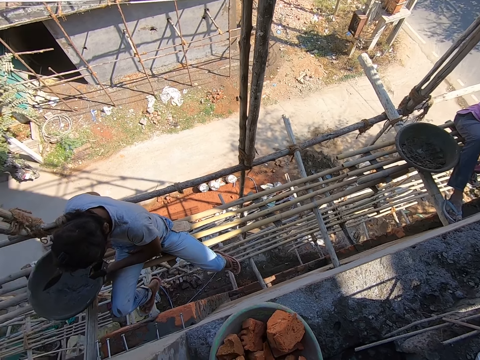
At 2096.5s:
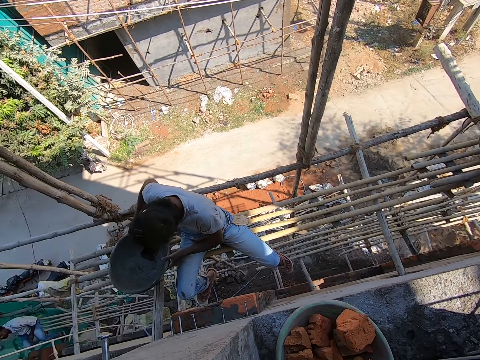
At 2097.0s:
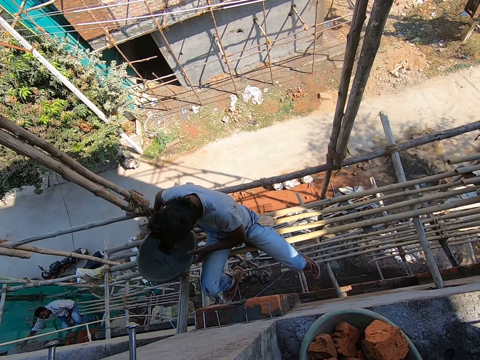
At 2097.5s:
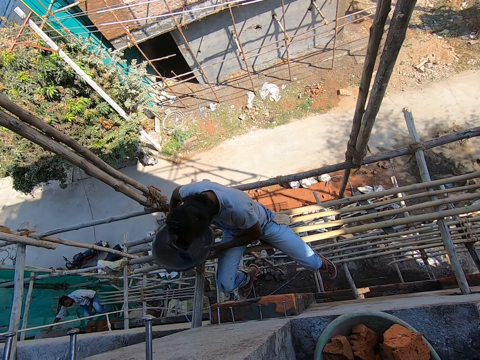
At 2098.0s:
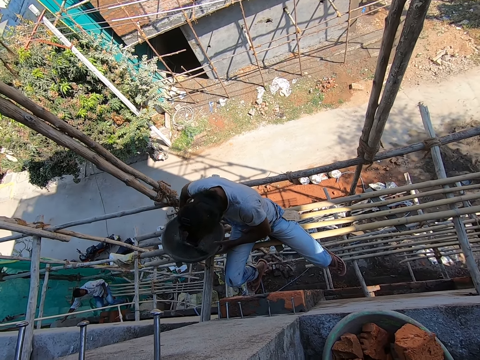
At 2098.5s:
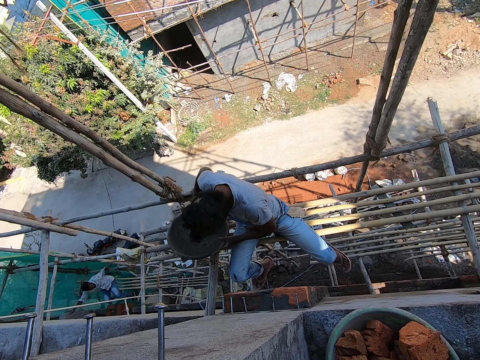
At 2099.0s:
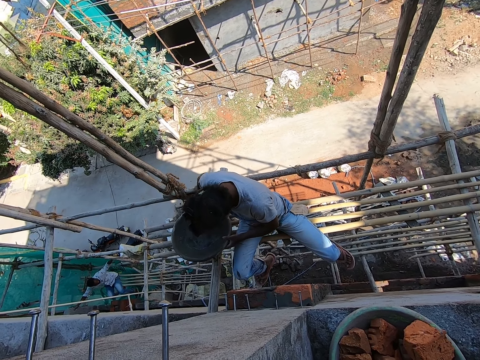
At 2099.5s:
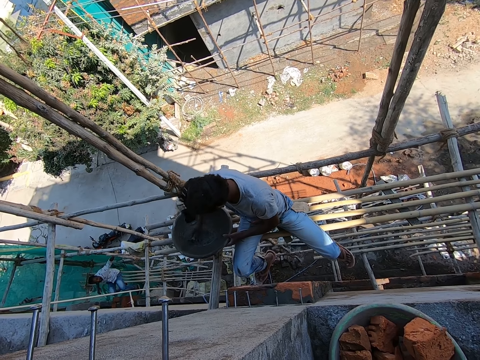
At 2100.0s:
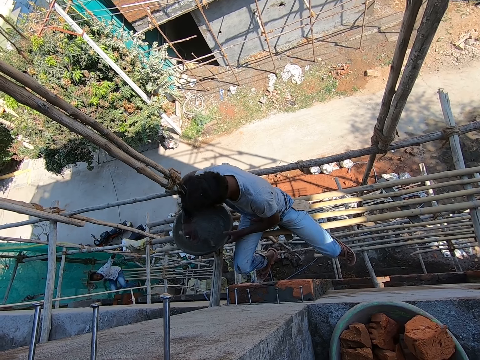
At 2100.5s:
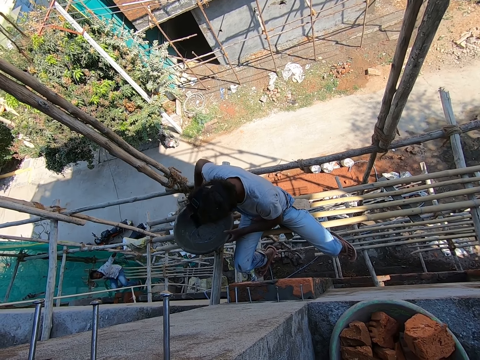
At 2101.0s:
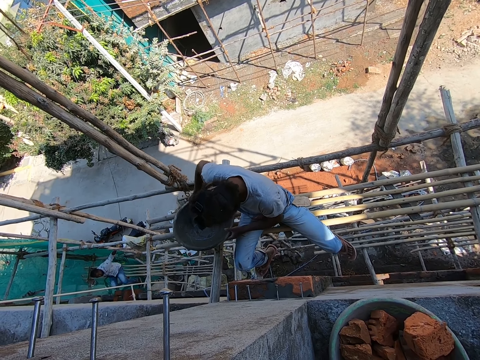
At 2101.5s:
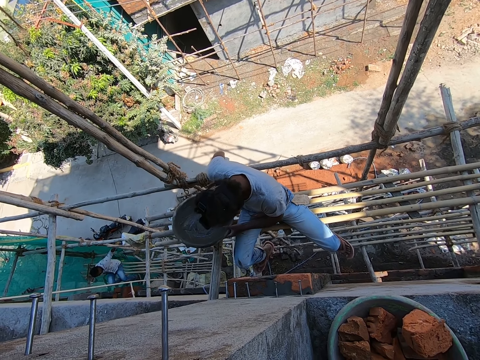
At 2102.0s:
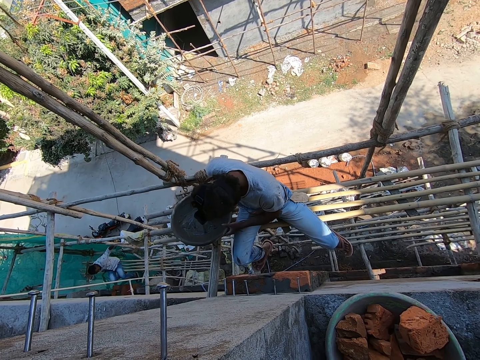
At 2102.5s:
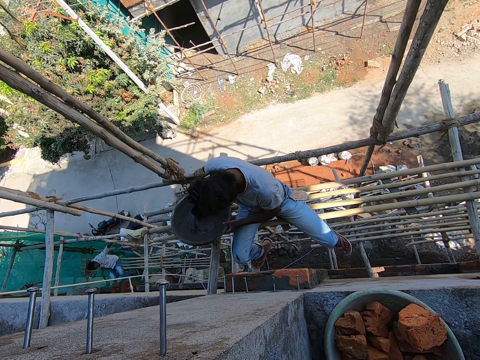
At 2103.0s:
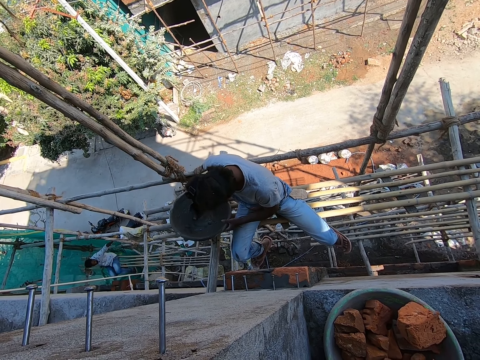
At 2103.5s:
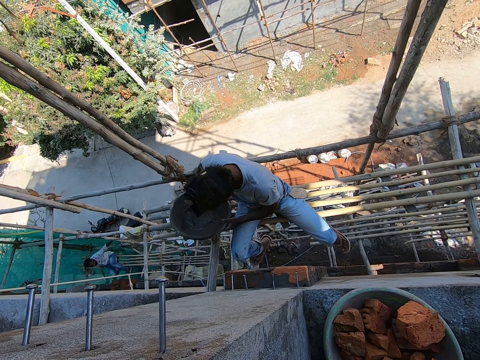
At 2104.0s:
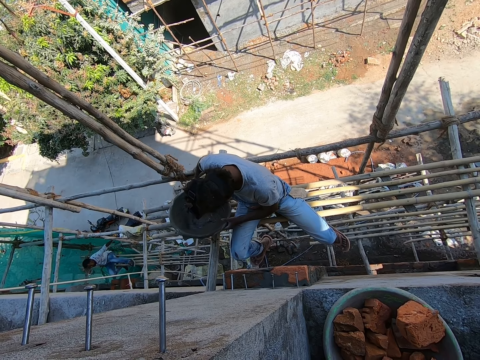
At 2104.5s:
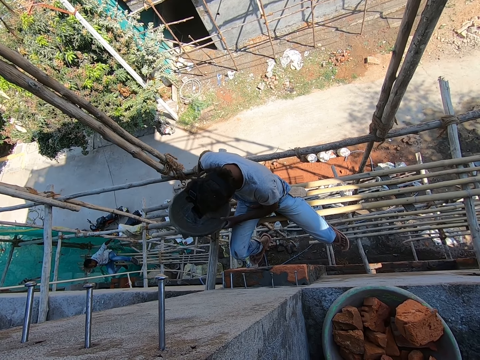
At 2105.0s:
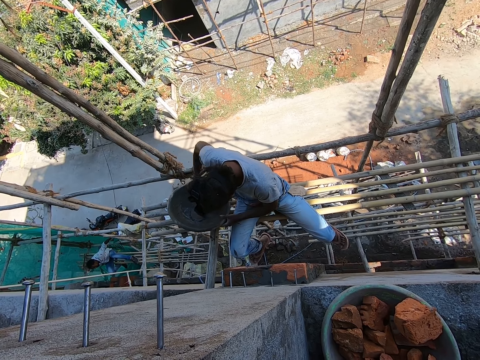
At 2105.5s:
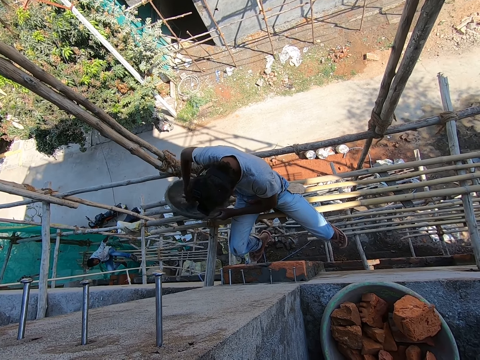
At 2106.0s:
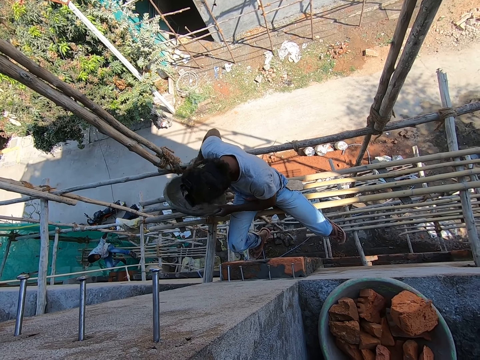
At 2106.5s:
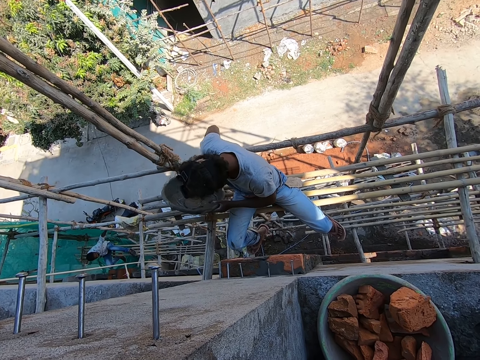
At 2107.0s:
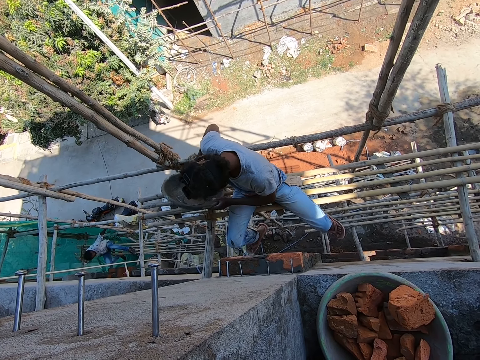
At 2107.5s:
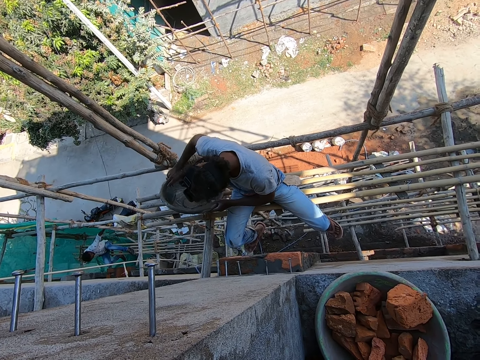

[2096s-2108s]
The camera wearer interacts. They look around.

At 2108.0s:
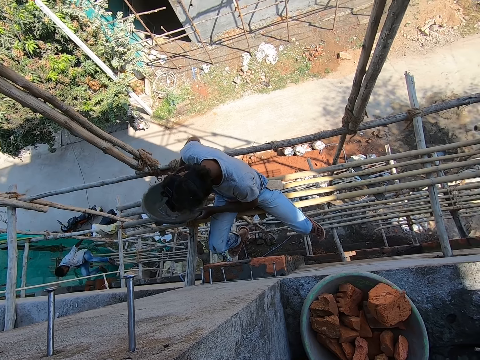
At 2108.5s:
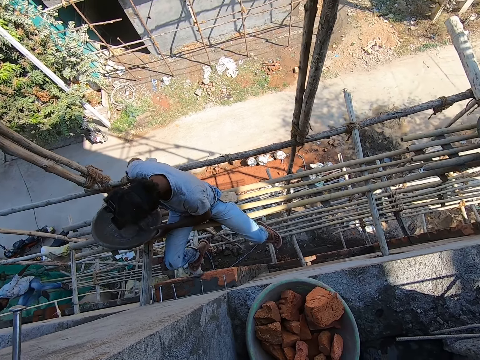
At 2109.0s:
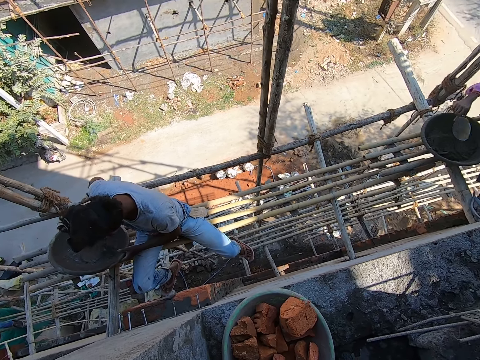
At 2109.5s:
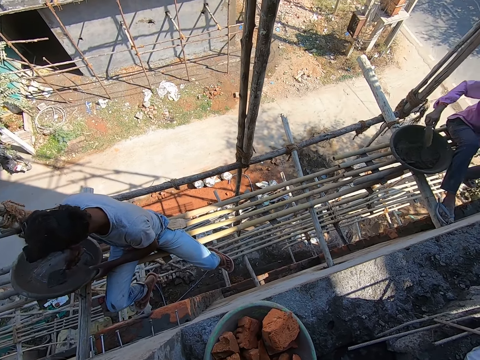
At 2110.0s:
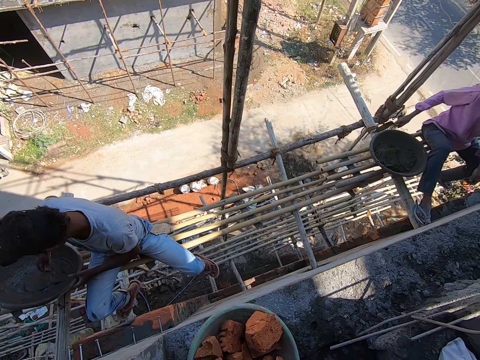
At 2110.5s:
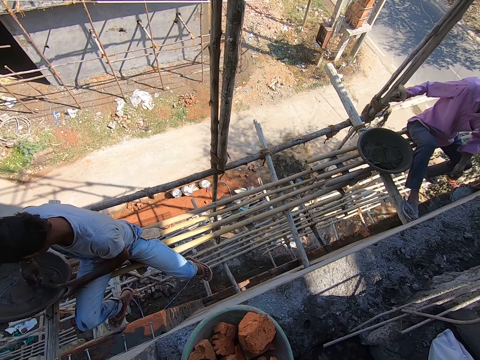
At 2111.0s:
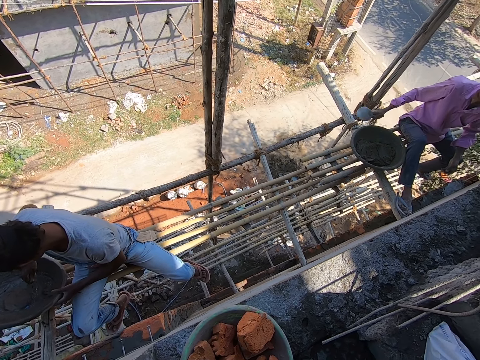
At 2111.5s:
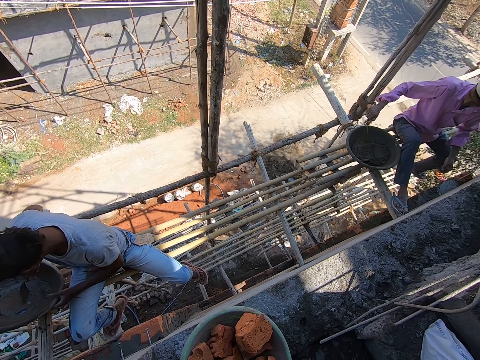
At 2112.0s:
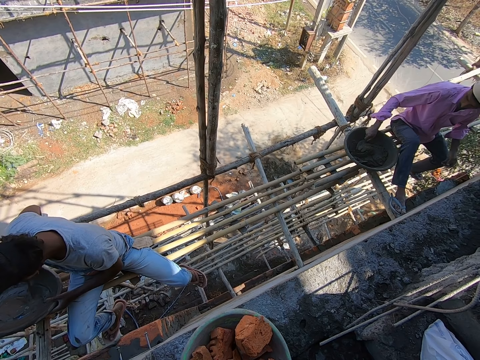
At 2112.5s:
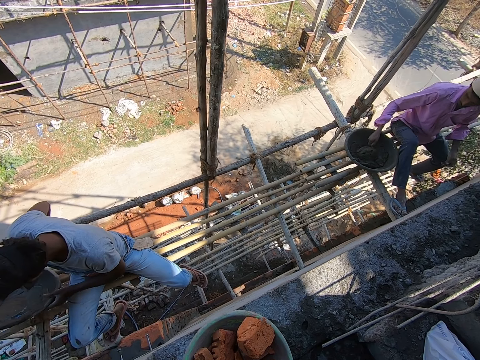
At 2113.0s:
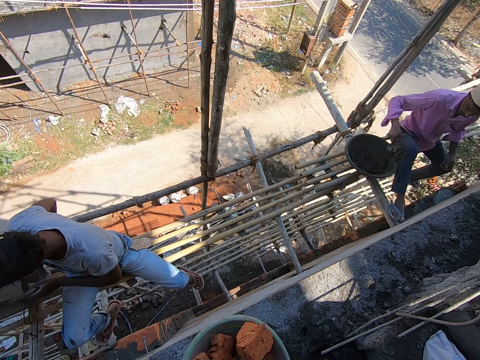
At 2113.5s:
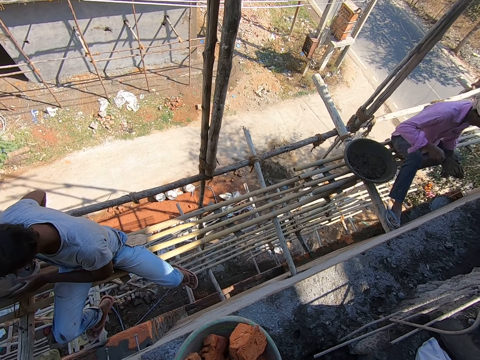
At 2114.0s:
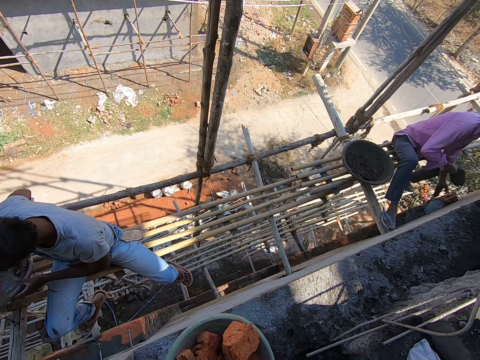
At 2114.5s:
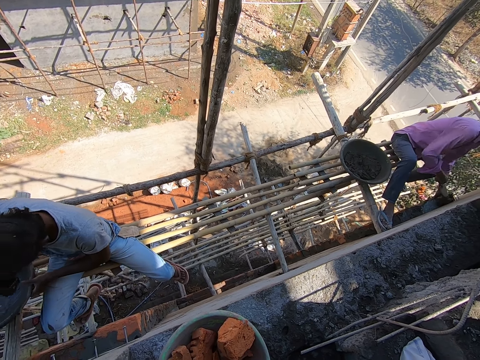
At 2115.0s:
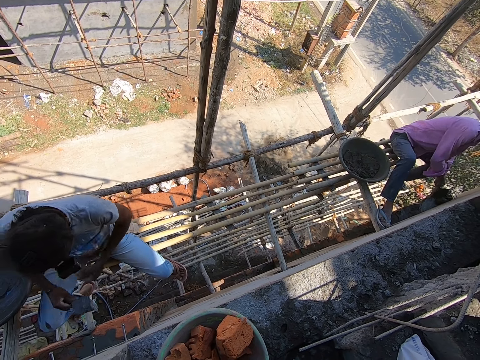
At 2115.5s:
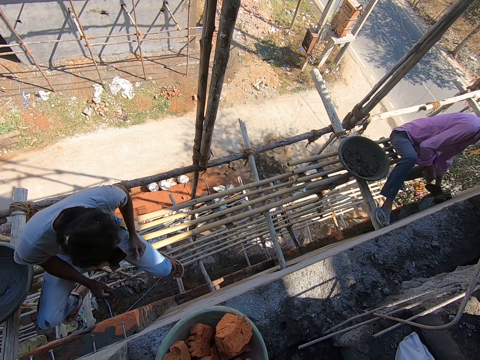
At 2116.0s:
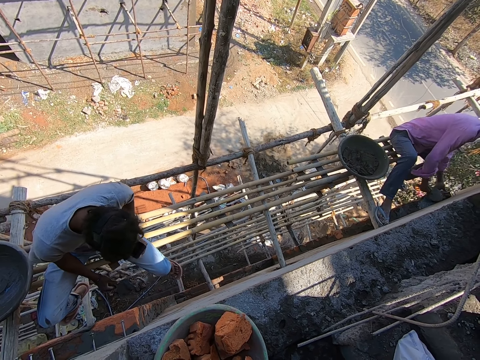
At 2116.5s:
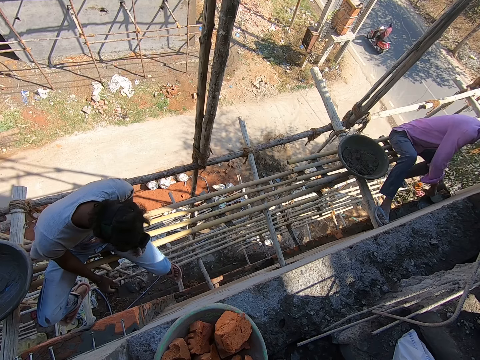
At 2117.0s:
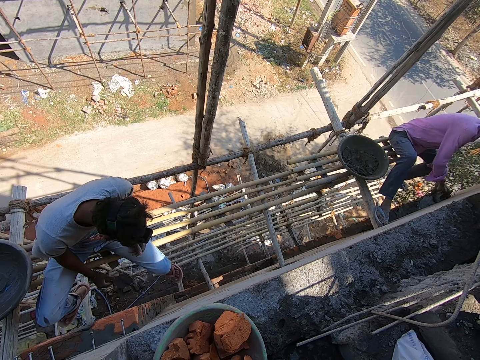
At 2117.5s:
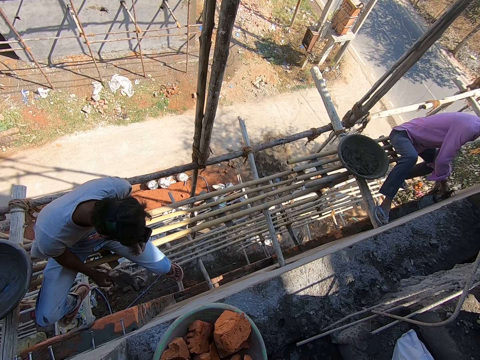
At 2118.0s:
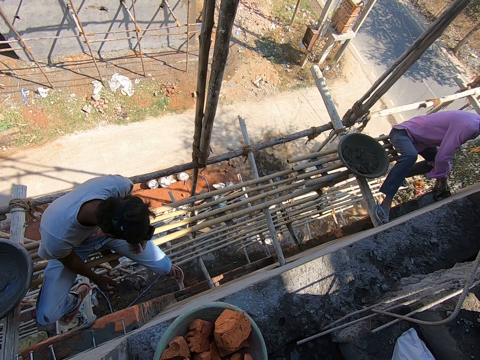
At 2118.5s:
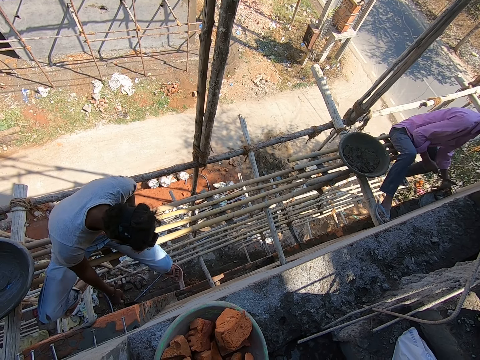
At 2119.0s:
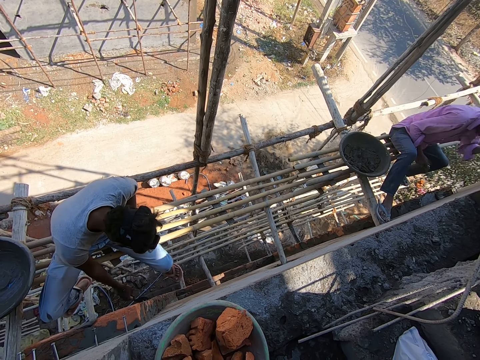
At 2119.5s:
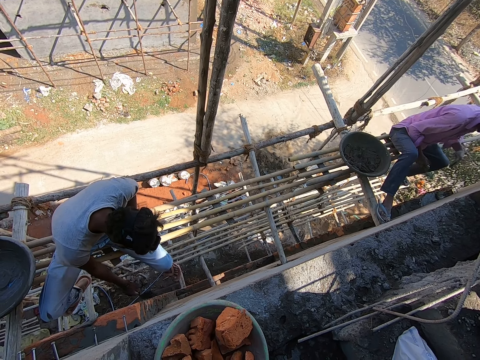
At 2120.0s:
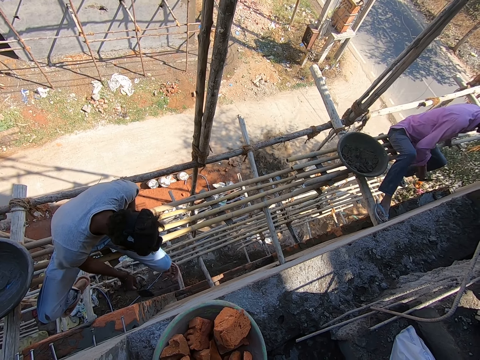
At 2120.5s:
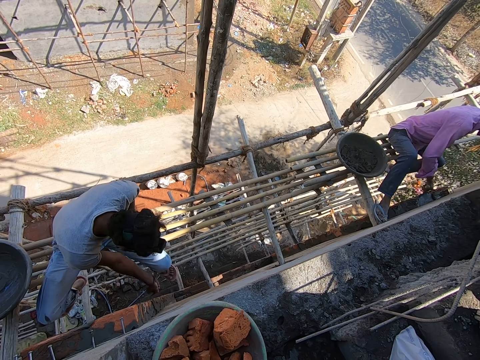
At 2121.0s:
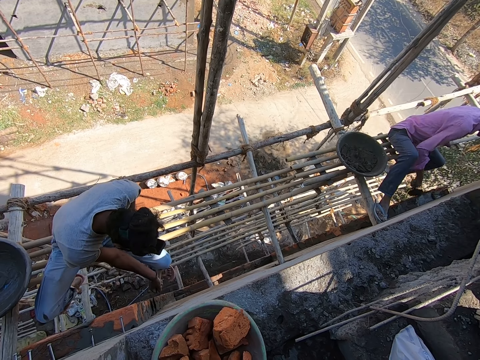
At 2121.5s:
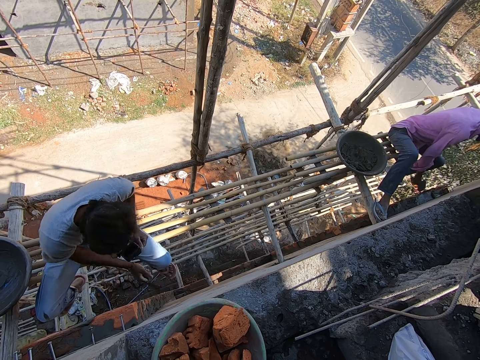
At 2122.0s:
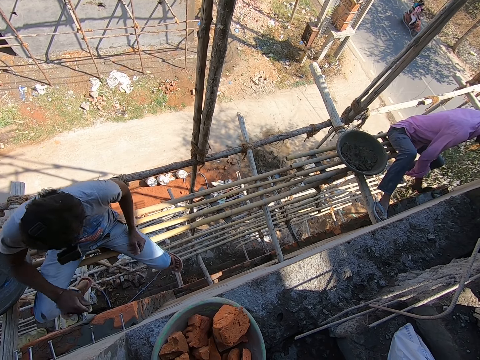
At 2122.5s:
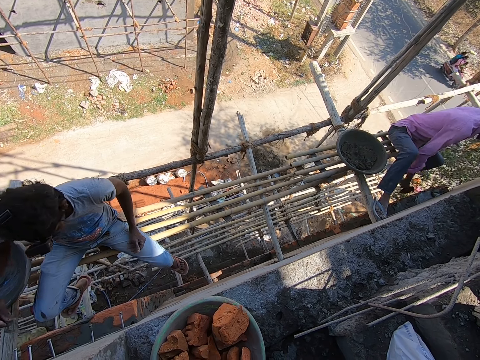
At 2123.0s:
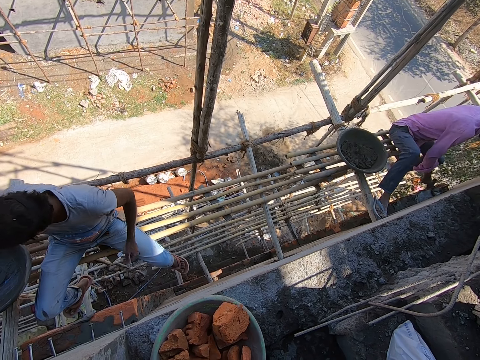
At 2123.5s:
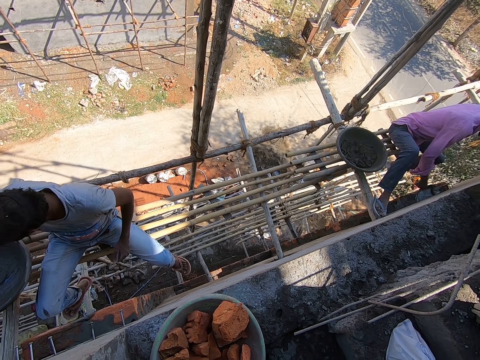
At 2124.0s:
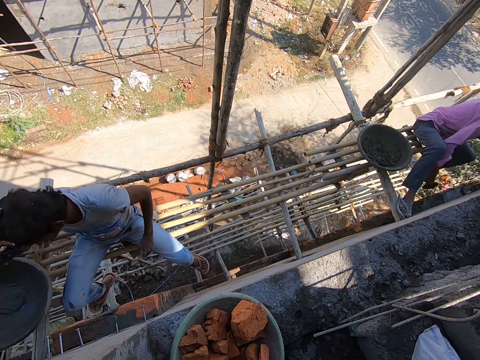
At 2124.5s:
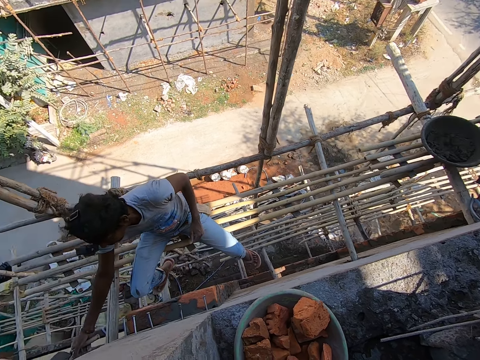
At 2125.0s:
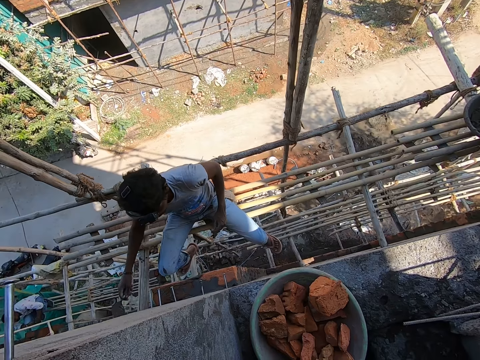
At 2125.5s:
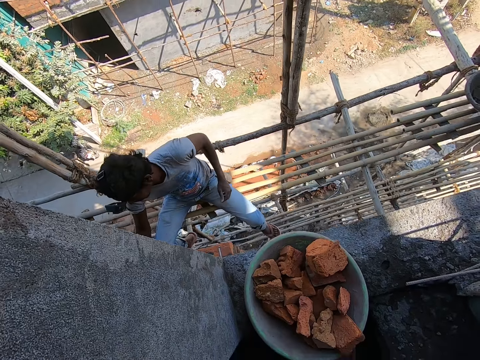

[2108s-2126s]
A man hits the brick trowel in his right hand on the scaffolding. The man scoops mortar from the head pan on the scaffolding with the brick trowel in his right hand. Another man scoops mortar from the head pan on the scaffolding with a brick trowel in his right hand. The first man pours the mortar in the brick trowel in his right hand on the wall and smoothens plaster on the wall with the brick trowel in his right hand. The other man plasters the wall with the mortar on the brick trowel in his right hand, picks up the head pan from the scaffolding with his right hand, and drops the head pan in his right hand on the floor.
